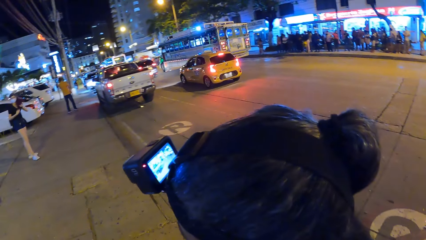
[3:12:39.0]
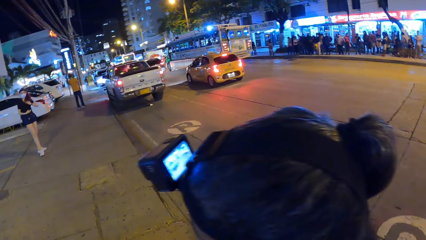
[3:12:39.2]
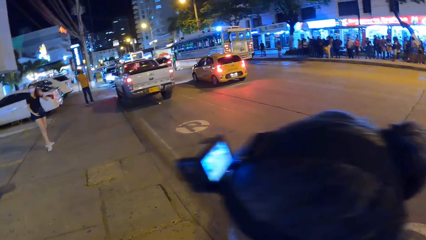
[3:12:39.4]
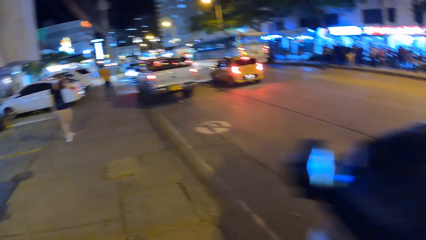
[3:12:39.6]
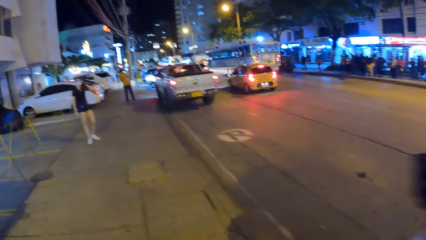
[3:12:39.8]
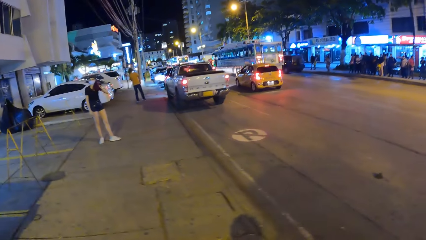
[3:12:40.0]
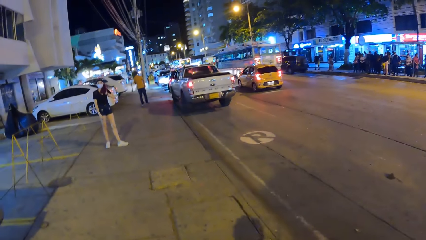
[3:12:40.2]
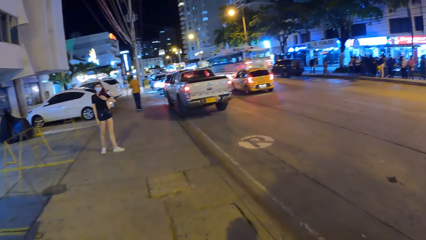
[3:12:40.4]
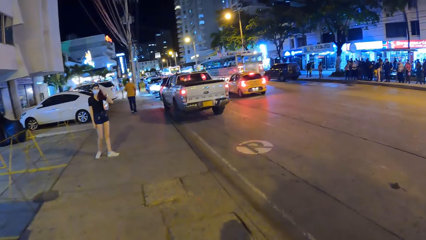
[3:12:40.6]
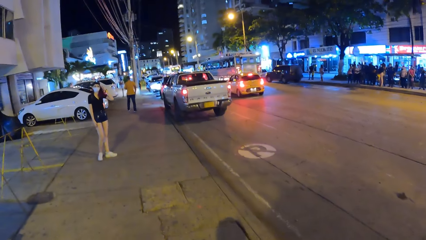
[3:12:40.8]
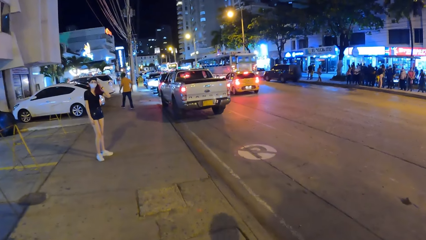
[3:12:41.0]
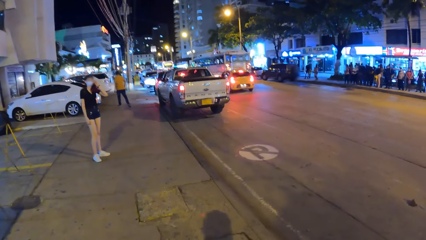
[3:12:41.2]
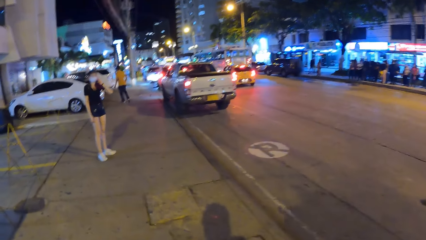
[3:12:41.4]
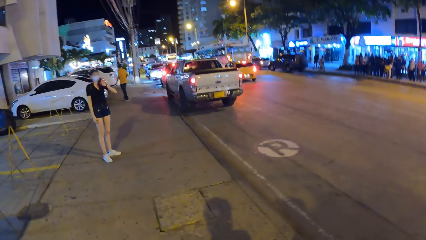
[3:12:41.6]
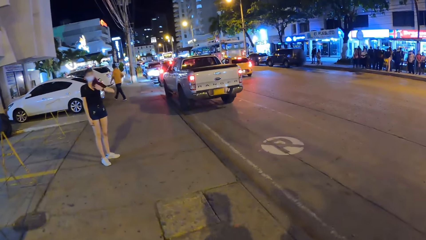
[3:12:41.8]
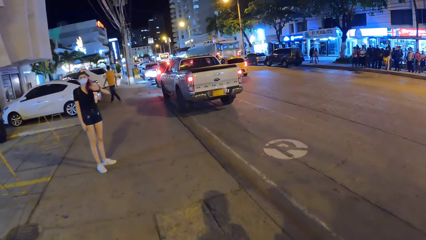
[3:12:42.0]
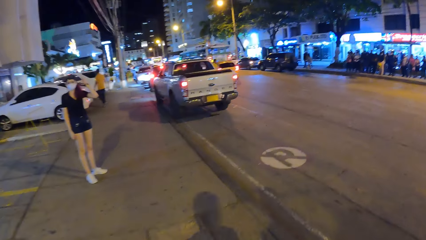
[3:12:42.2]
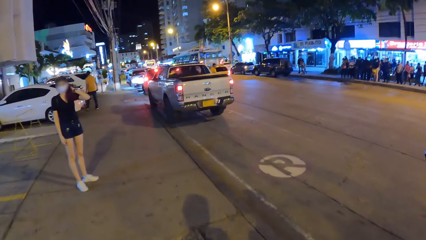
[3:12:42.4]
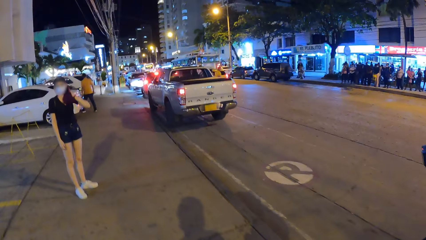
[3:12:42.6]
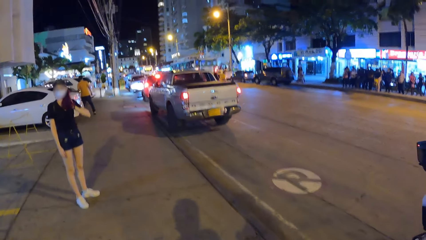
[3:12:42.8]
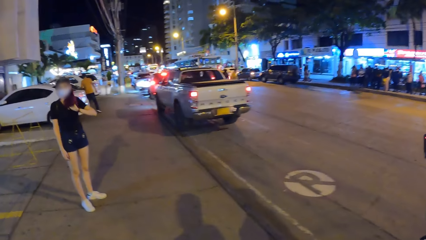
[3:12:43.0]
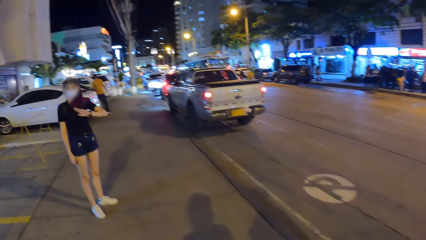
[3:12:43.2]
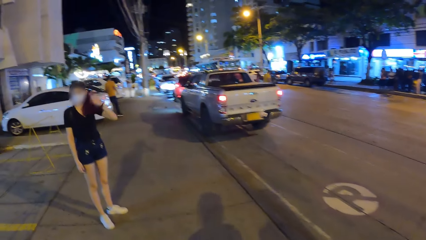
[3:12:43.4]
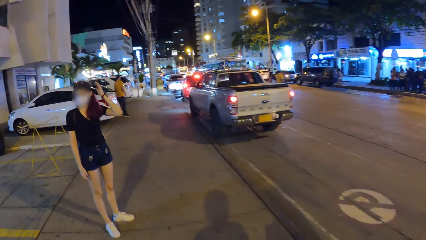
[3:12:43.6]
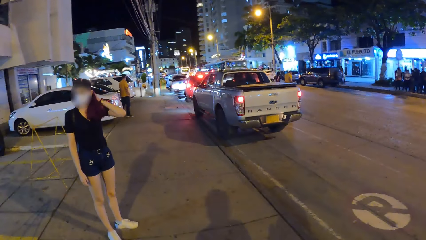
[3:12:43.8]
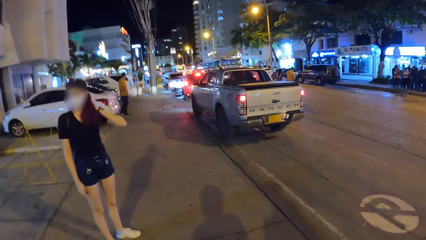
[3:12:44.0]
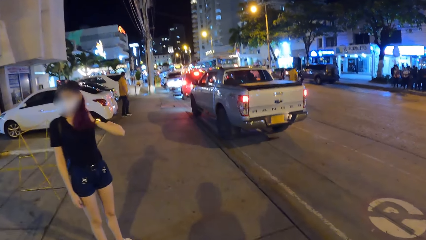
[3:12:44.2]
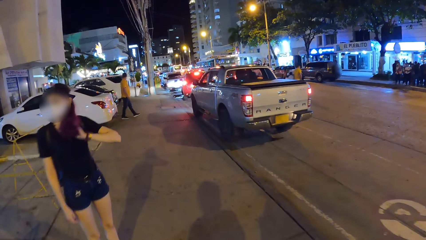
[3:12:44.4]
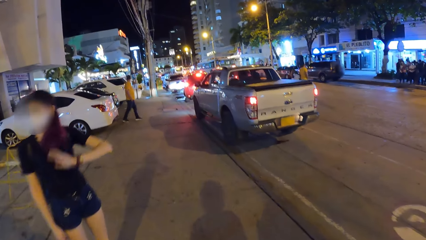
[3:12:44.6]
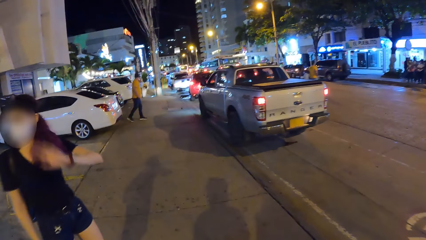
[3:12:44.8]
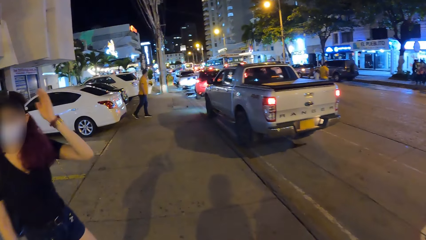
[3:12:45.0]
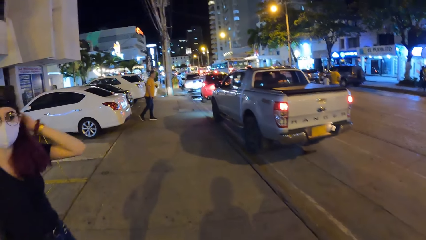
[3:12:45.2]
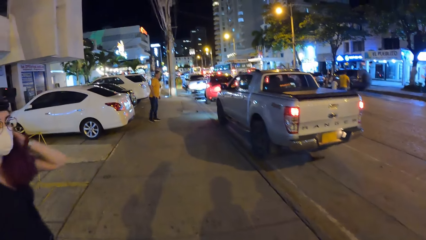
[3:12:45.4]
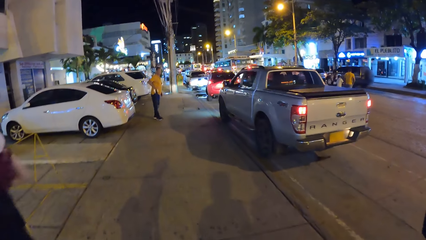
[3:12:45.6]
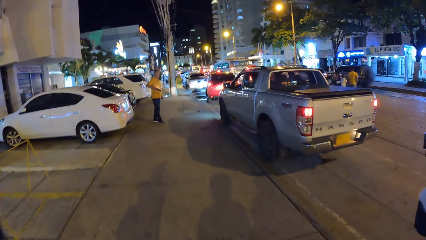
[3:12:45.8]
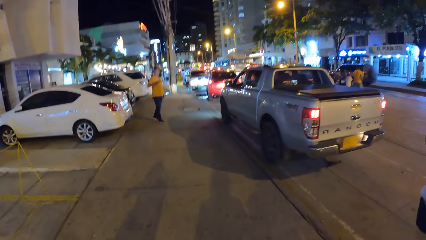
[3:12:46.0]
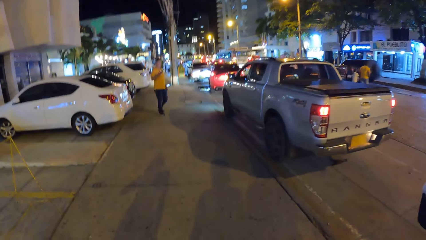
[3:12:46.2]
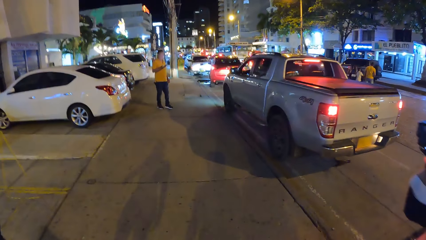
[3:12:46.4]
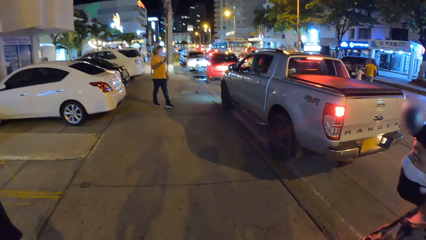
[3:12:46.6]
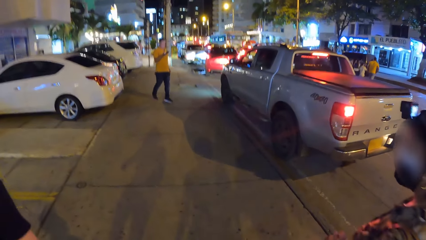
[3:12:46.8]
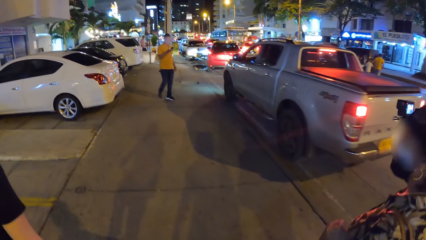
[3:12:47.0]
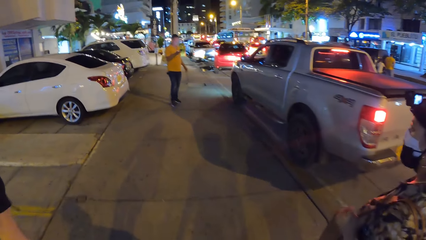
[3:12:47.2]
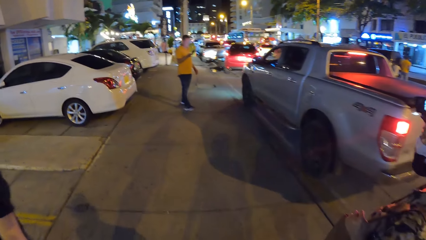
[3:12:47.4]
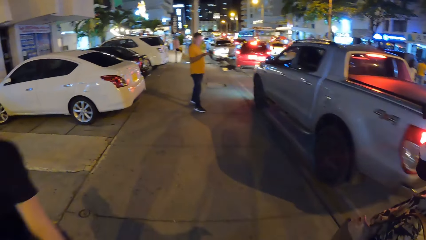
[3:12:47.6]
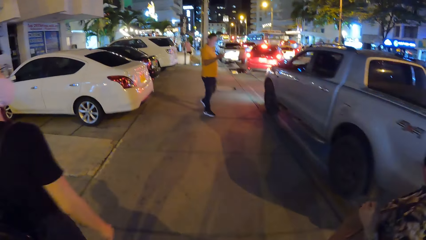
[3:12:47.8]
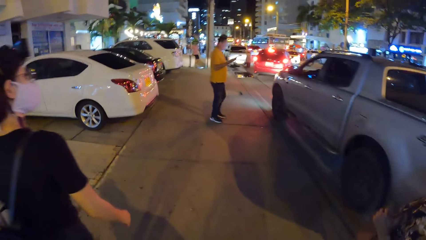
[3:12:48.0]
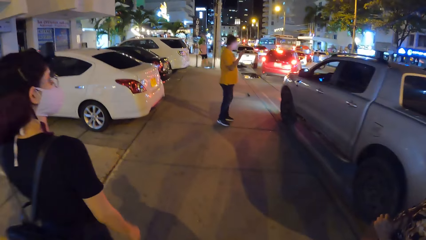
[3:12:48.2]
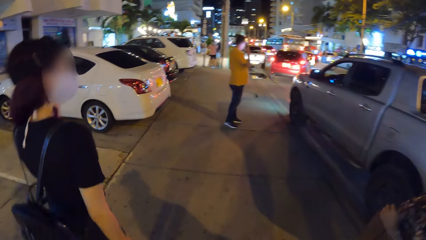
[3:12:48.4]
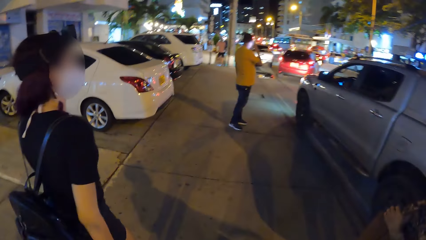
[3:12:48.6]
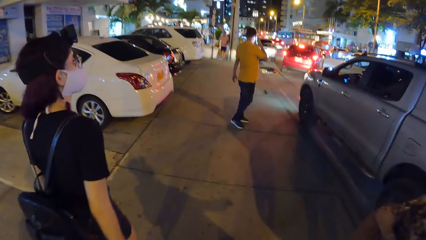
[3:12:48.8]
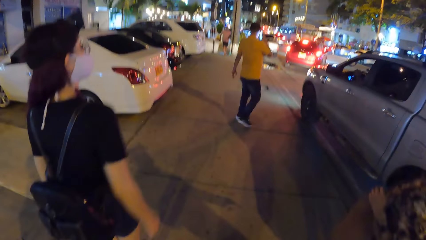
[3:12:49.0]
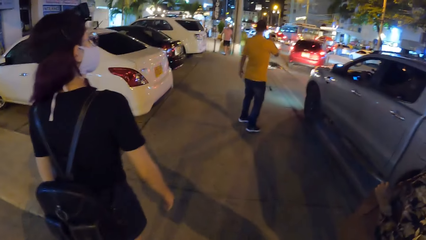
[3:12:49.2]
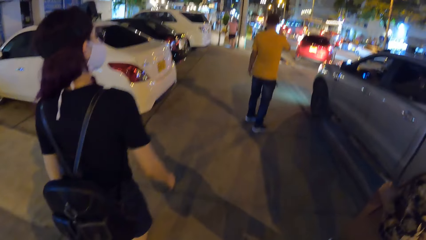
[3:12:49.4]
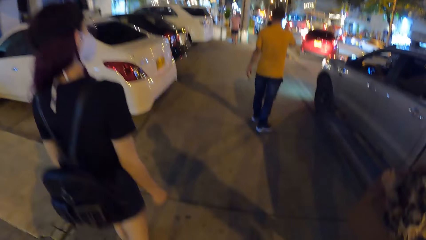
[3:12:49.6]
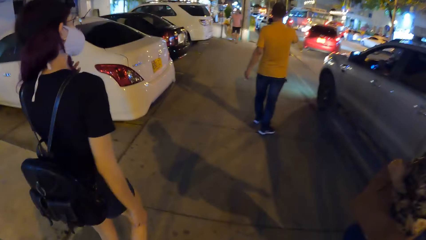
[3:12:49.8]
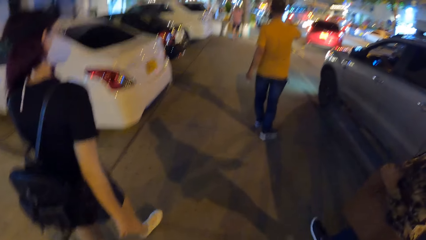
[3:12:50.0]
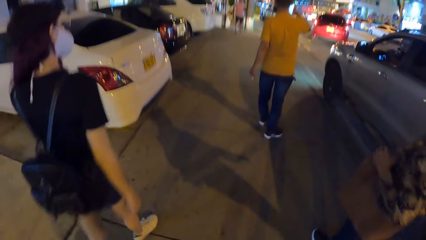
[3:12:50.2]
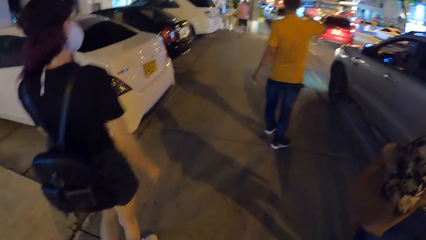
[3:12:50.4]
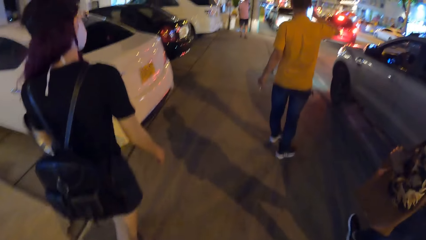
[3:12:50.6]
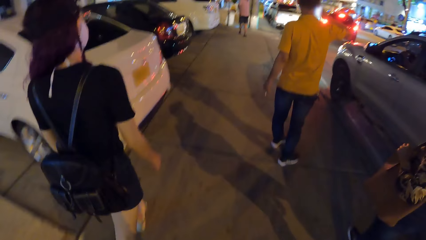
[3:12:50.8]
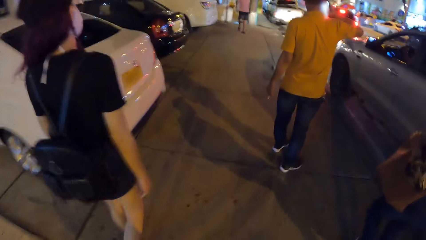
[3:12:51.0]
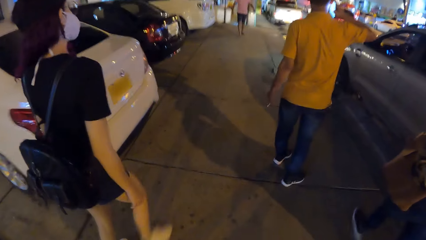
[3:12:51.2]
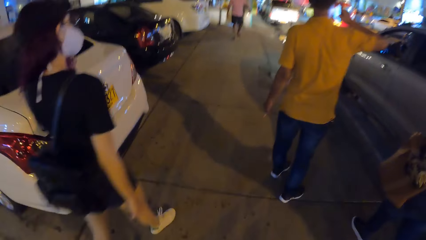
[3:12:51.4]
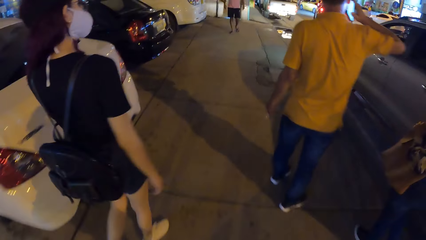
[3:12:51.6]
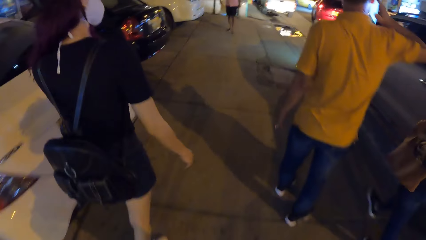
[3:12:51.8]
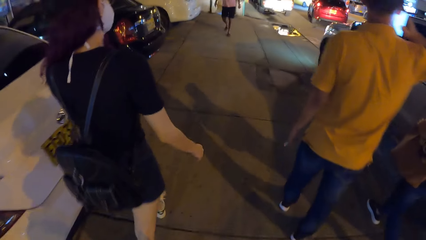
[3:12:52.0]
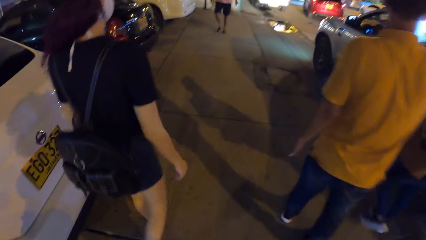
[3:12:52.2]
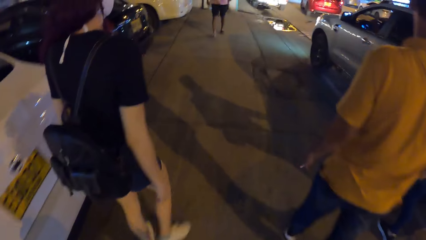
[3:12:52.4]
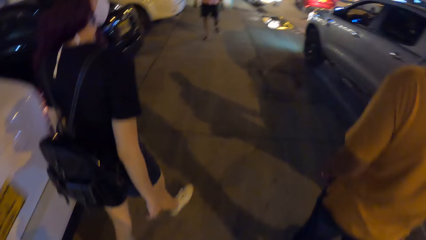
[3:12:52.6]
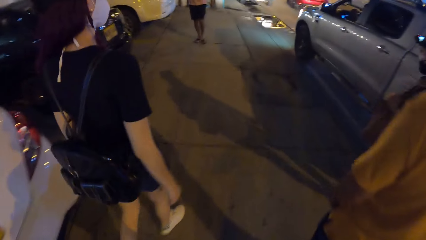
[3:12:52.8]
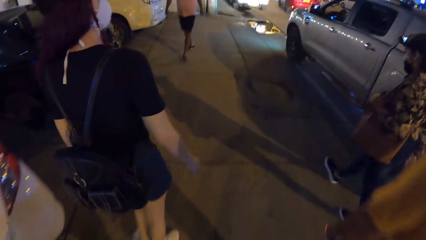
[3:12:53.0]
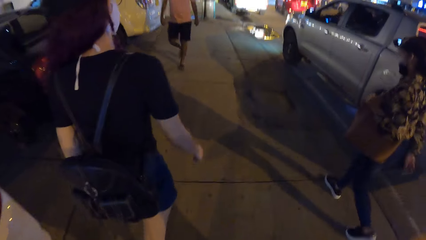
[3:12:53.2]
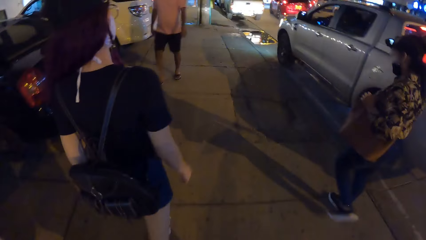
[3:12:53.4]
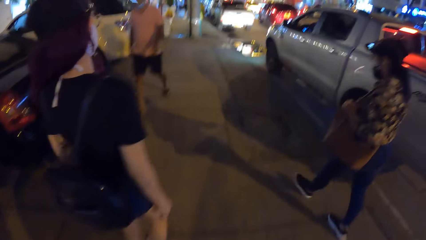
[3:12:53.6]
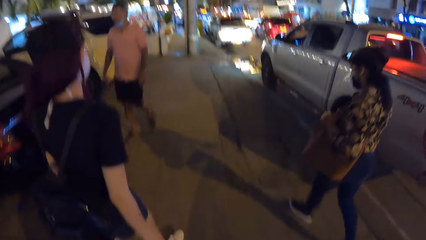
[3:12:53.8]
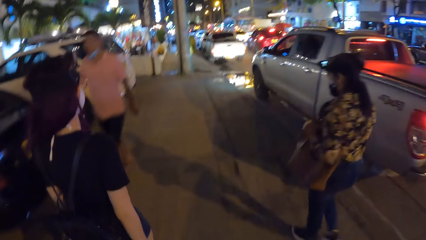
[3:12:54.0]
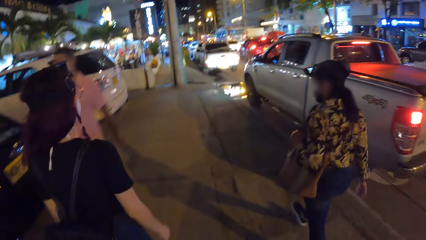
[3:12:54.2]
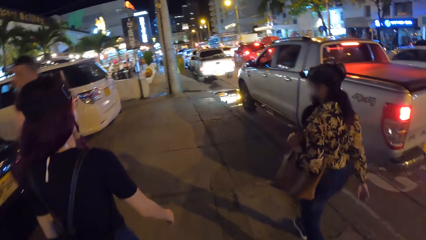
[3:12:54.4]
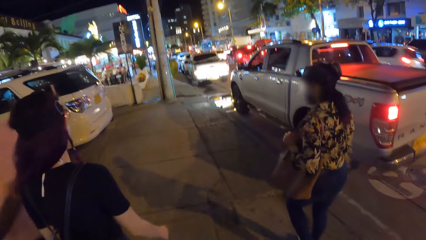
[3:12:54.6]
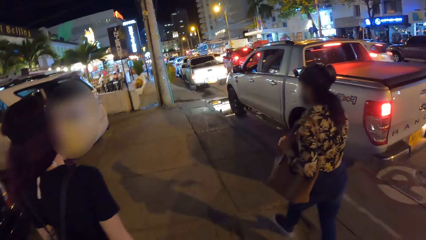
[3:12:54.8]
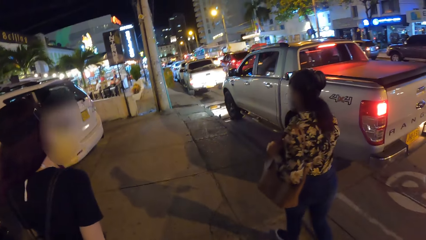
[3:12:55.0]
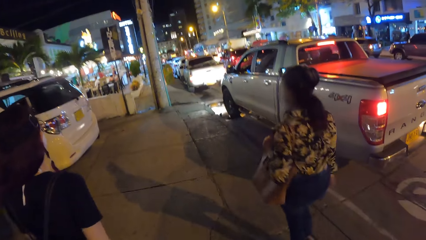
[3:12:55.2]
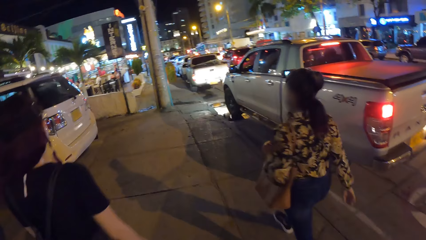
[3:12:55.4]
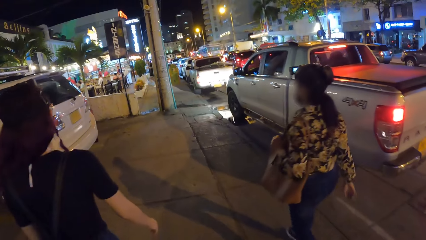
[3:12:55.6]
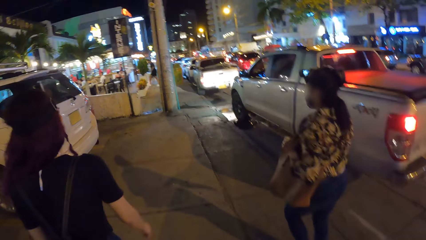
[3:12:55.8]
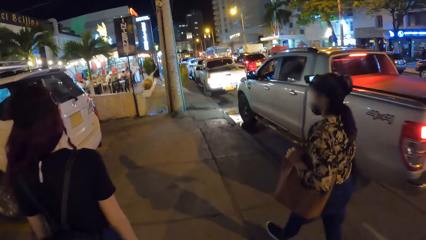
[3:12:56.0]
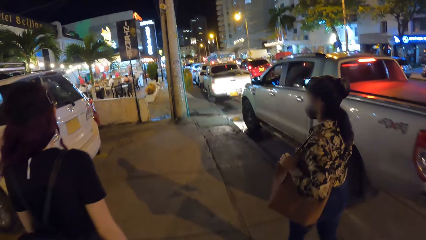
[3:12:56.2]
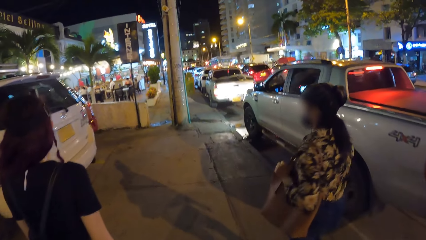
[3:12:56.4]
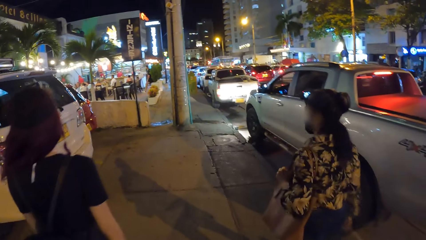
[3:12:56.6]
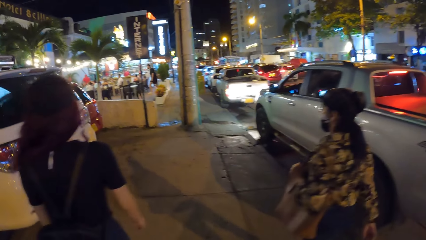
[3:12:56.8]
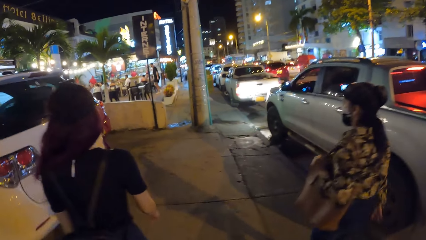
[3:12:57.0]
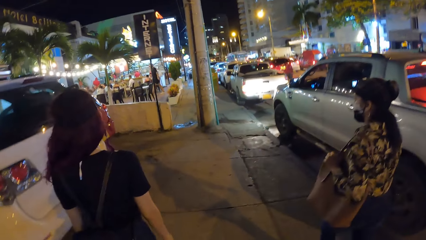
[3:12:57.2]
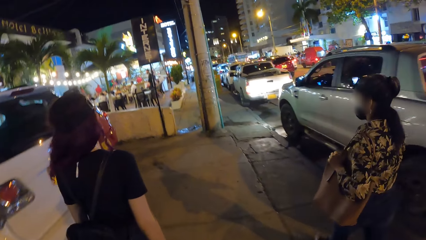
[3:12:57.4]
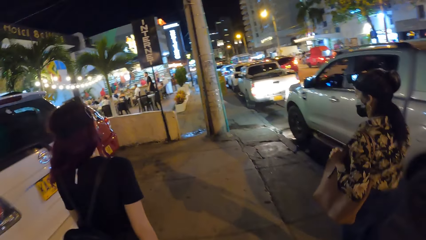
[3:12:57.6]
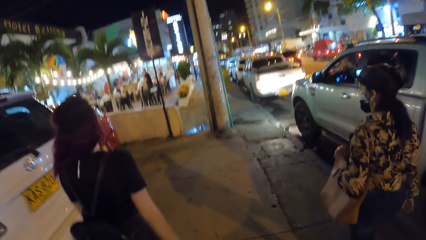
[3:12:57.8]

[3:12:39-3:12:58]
The woman touches her hair with both hands. She touches her hair with her left hand. She walks along the street.
